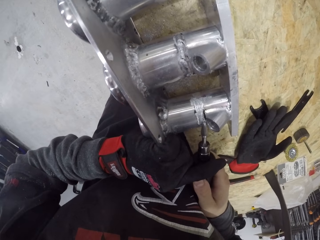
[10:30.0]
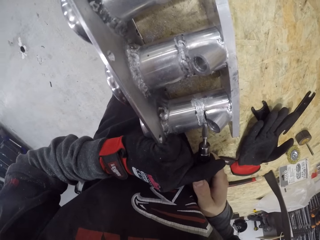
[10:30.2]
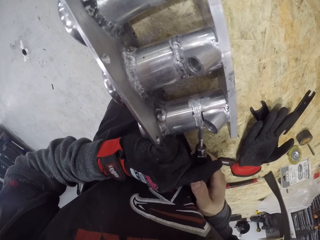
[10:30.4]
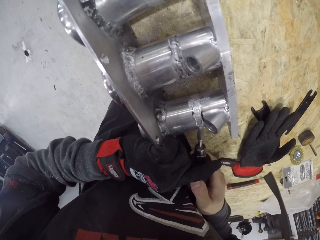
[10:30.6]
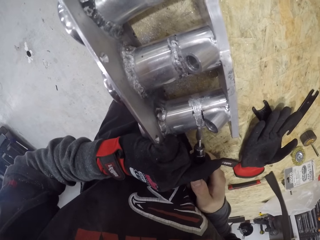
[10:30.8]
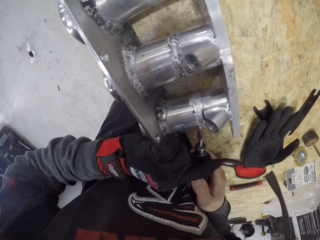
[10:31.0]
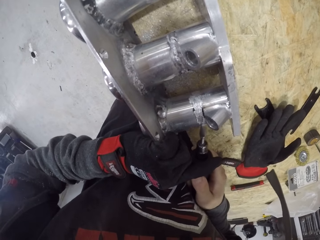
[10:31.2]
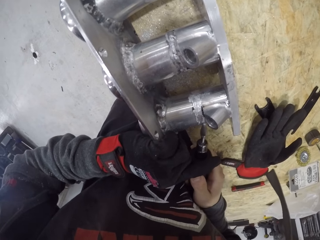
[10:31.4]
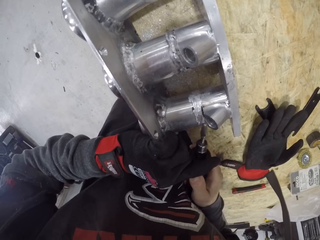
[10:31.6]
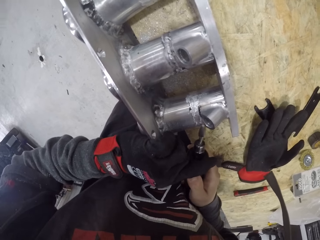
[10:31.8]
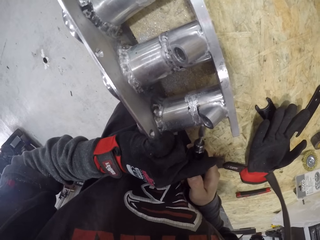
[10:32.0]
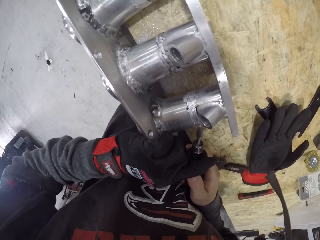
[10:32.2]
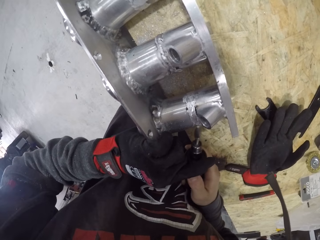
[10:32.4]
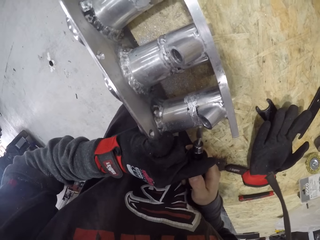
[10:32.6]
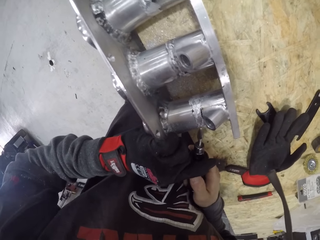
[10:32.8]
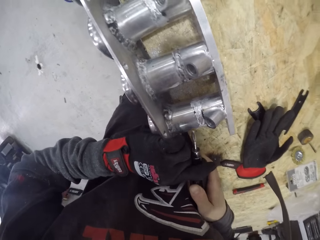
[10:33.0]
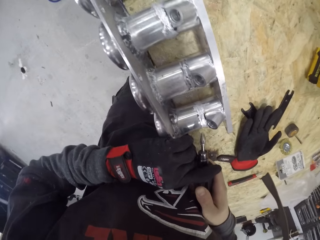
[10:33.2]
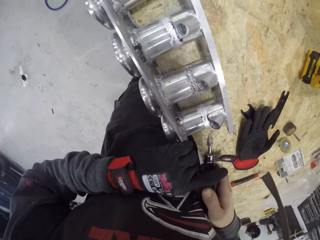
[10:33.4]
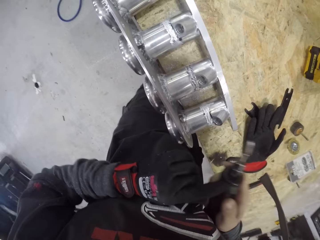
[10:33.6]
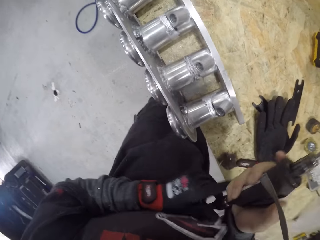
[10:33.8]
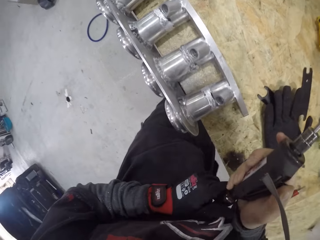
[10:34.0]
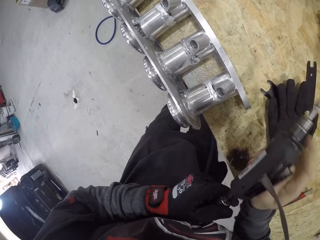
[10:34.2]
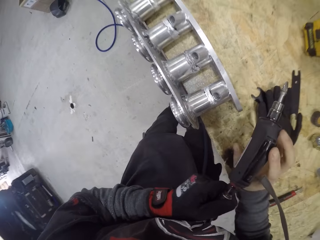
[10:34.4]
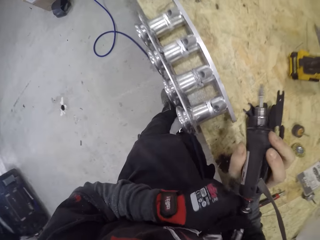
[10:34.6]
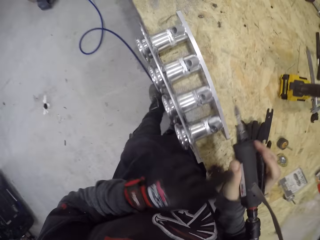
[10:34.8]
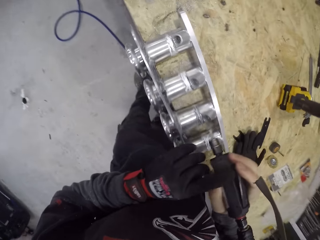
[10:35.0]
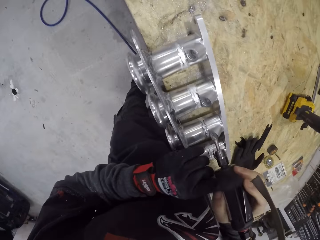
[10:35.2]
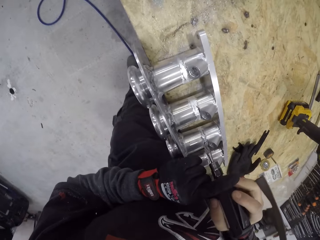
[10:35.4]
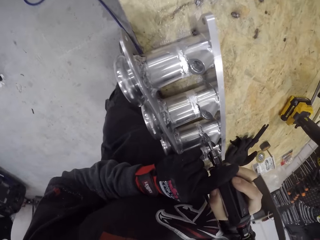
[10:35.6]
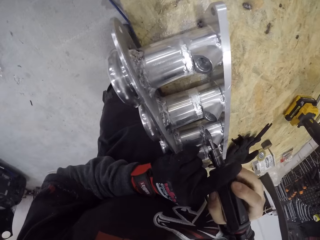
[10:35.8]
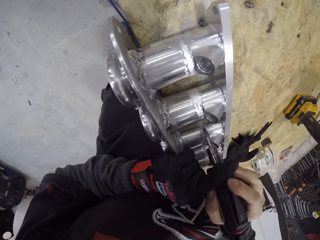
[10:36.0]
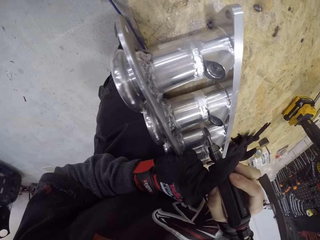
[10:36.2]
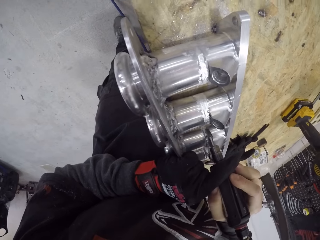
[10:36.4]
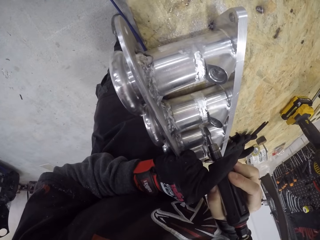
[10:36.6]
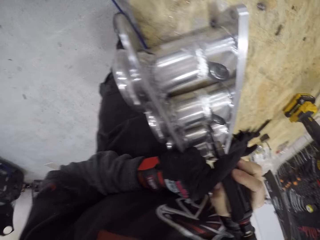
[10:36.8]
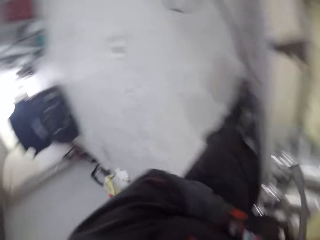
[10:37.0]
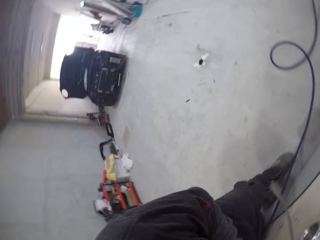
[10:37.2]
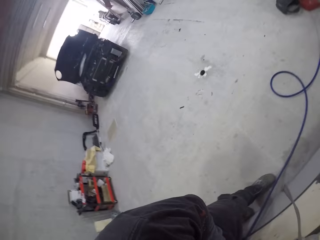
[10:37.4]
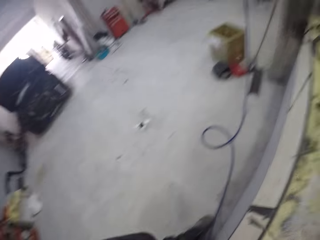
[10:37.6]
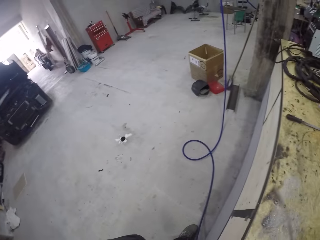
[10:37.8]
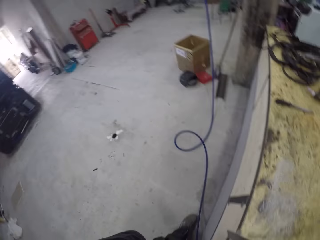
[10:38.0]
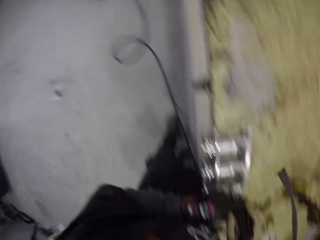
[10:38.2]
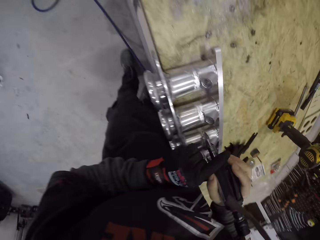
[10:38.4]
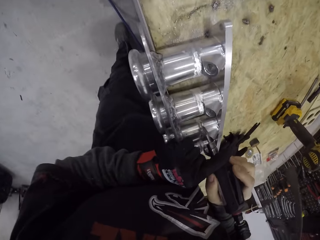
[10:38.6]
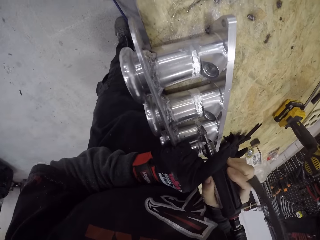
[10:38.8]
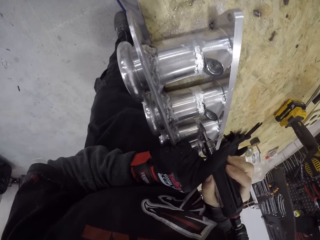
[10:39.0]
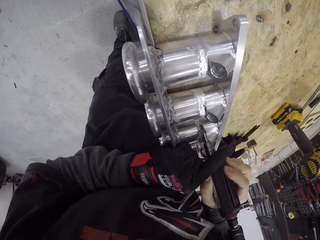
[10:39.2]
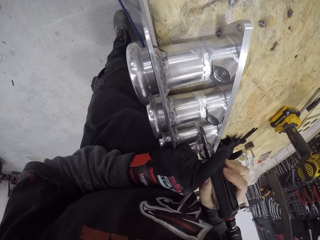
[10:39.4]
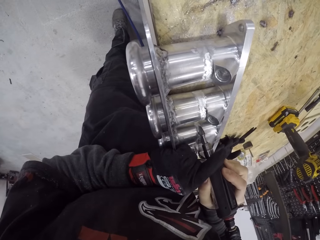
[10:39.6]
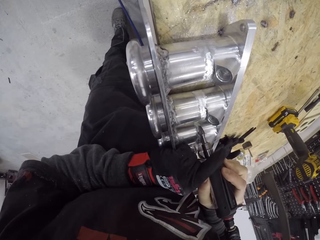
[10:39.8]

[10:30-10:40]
The camera wearer adjusts the deburring tool in his gloved left hand and his right hand. He smoothens the engine block on the table with the deburring tool in his gloved left hand and his right hand.

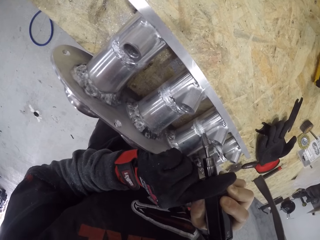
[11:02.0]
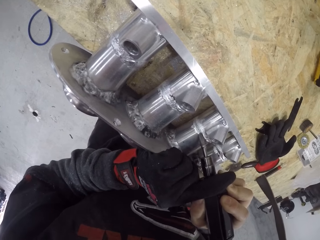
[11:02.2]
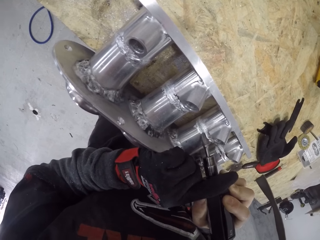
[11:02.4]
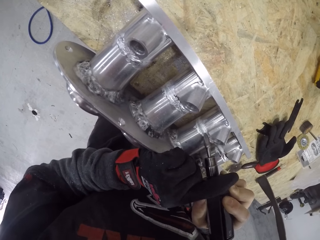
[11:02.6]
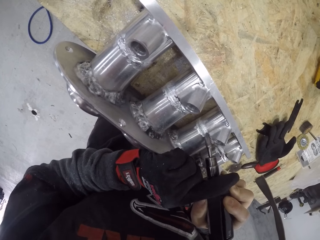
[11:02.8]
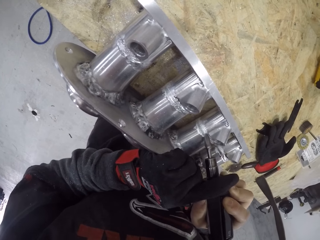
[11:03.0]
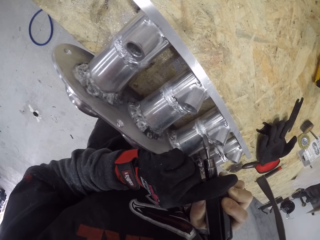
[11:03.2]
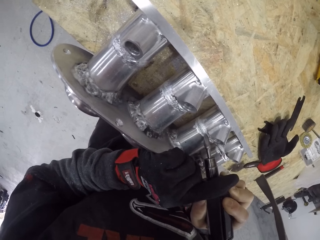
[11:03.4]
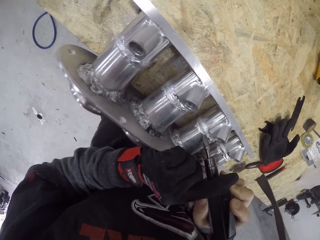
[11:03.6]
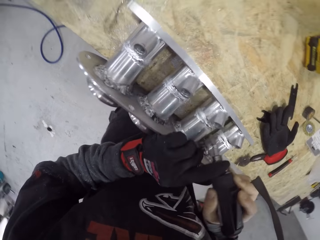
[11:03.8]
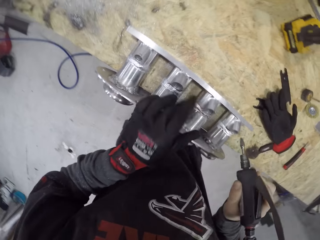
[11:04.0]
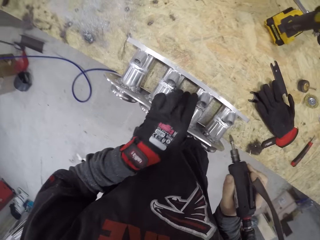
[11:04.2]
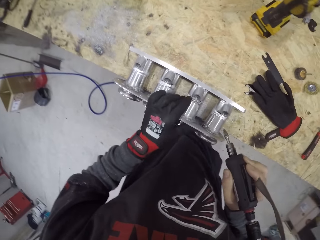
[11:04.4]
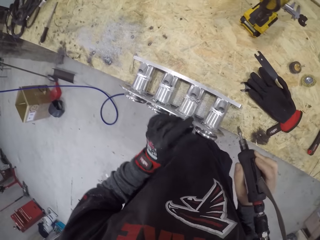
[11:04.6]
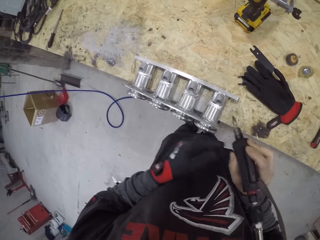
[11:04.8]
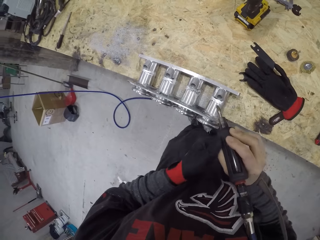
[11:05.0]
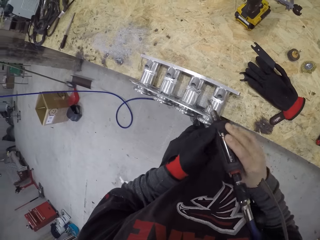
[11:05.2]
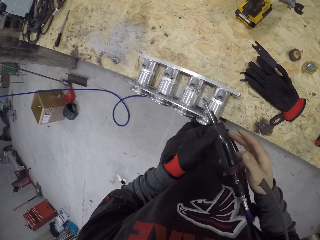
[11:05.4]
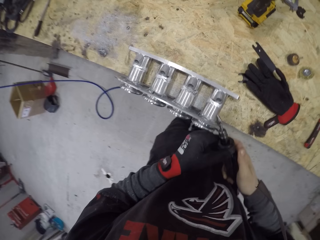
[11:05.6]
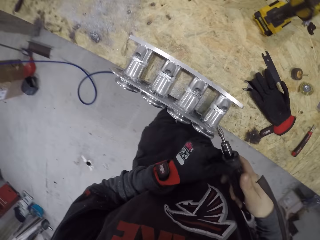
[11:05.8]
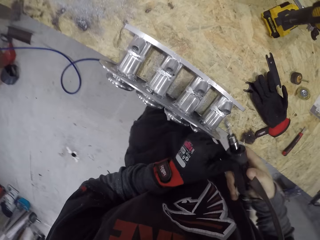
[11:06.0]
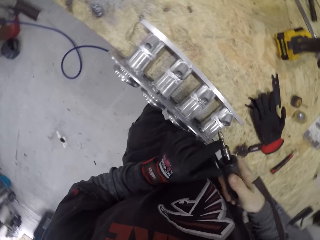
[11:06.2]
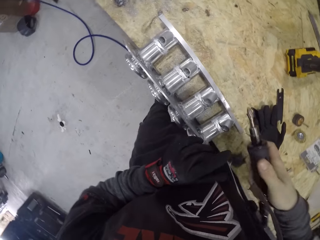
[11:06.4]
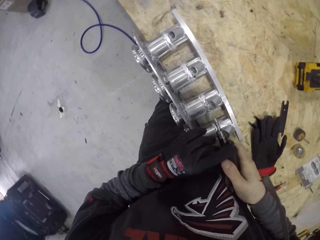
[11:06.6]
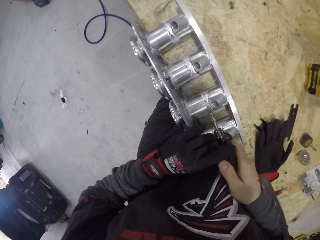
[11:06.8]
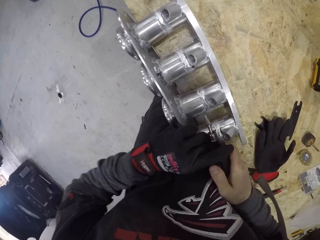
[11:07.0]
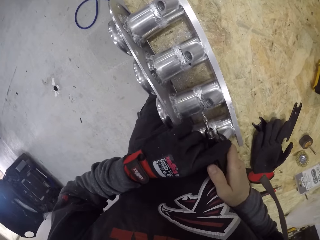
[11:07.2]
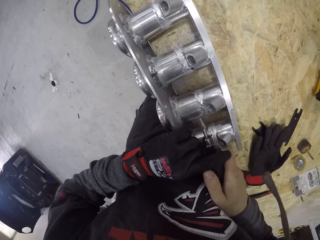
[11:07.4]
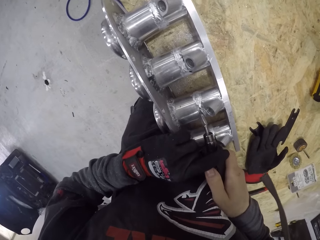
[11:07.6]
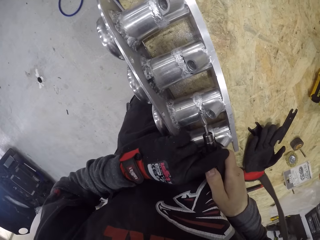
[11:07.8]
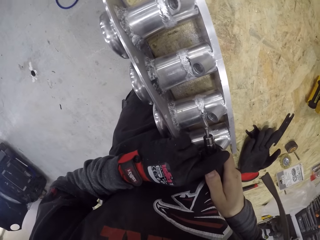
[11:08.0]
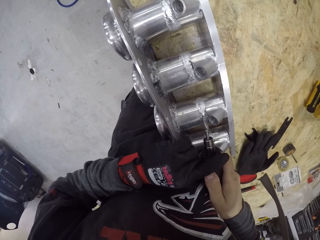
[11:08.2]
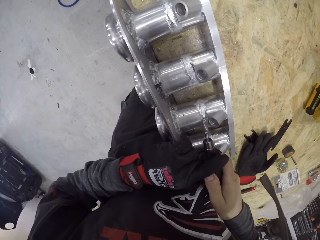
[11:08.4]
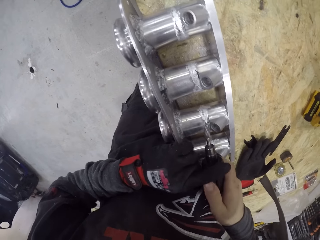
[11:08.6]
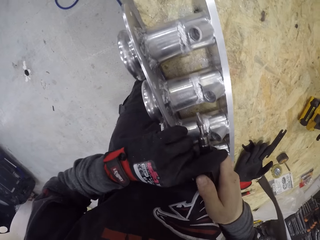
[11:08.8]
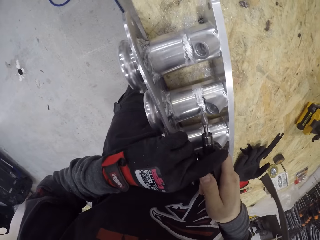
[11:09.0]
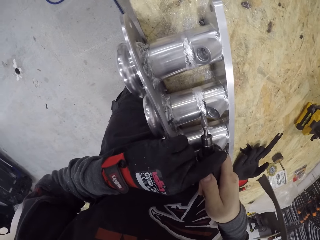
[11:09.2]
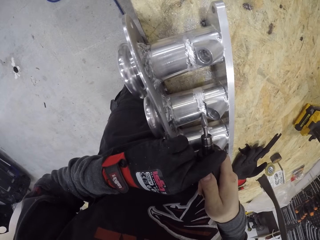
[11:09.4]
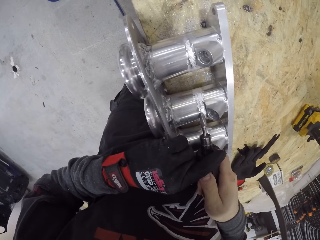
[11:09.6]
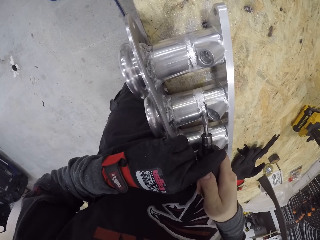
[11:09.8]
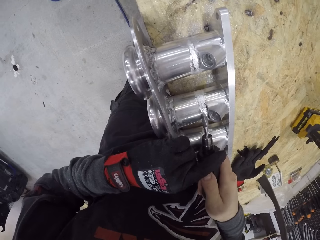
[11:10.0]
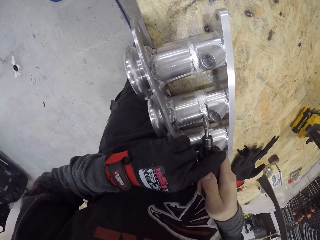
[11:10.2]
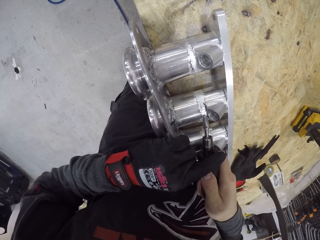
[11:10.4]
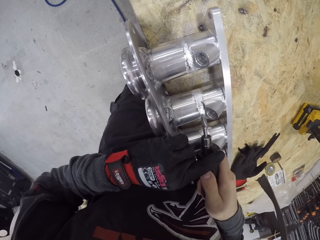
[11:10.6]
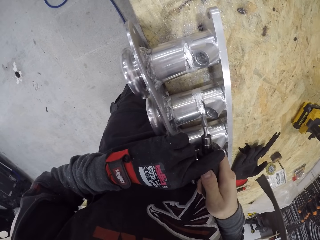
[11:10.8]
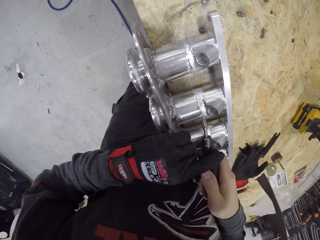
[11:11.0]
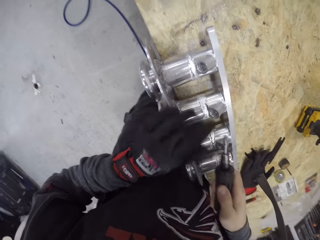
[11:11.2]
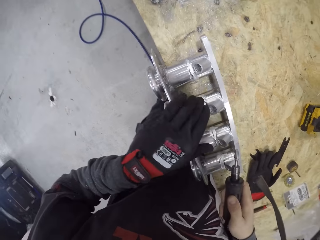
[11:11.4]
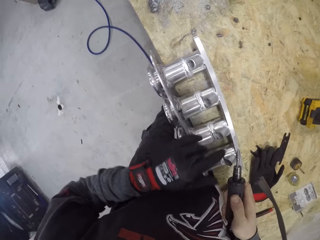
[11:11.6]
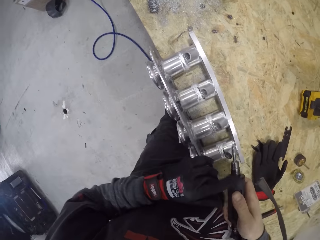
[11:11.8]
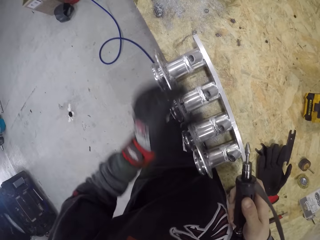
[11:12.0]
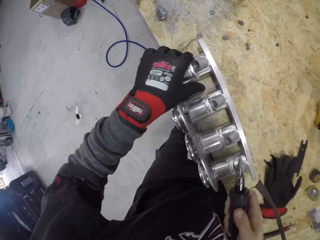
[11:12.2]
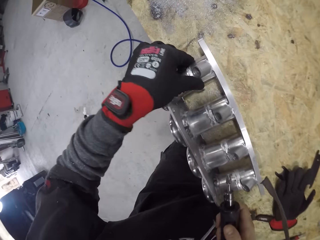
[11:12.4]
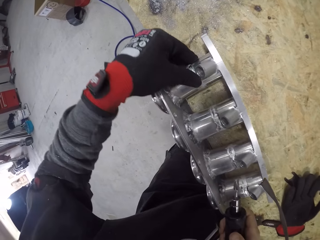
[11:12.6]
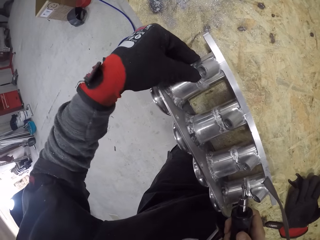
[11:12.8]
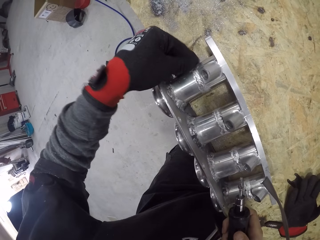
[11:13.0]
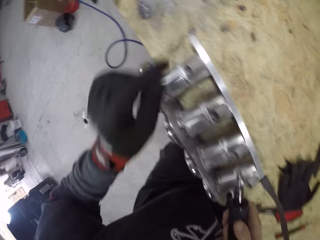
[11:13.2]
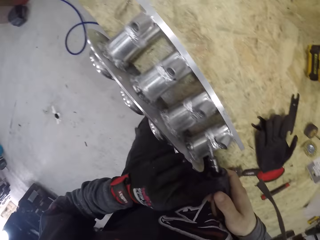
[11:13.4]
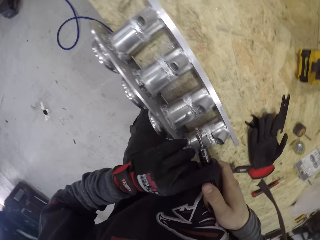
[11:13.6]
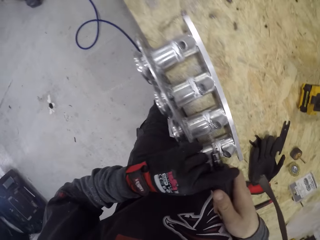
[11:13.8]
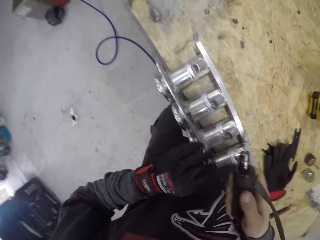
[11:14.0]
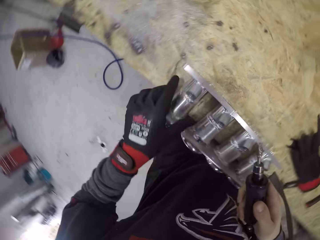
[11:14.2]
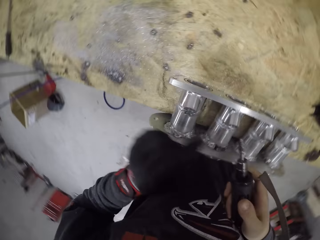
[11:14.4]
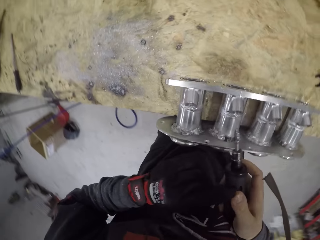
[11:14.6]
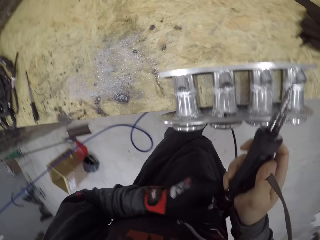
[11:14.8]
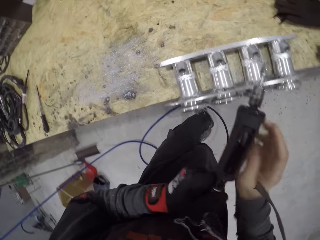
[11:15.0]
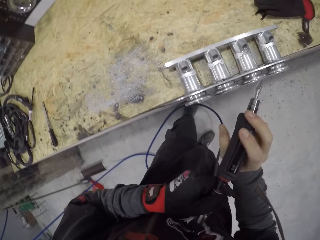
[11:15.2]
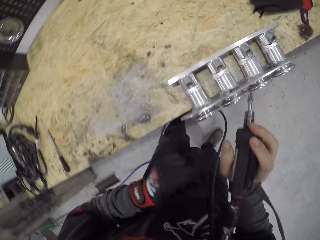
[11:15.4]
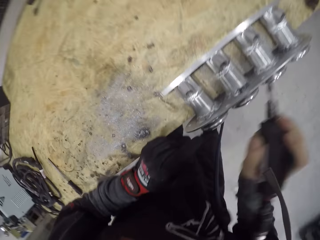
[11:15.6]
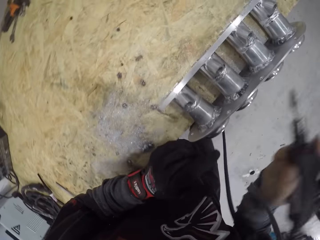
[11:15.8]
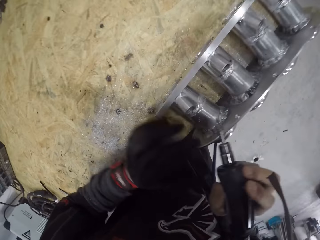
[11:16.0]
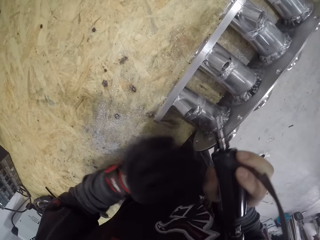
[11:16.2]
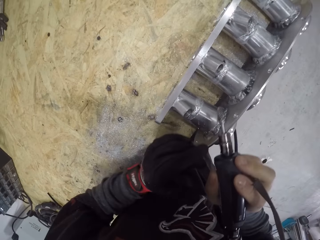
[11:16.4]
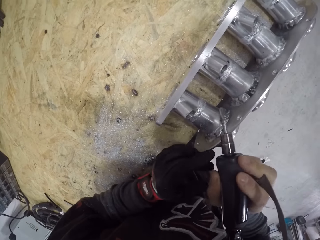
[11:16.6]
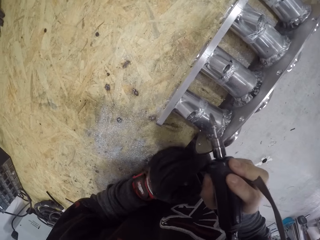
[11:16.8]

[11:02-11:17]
The camera wearer wipes the engine block with his gloved left hand. He adjusts the deburring tool in his gloved left hand and his right hand. He smoothens the engine block on the table with the deburring tool in his gloved left hand and his right hand. He wipes the engine block with his gloved left hand. He adjusts the deburring tool in his gloved left hand and his right hand.
